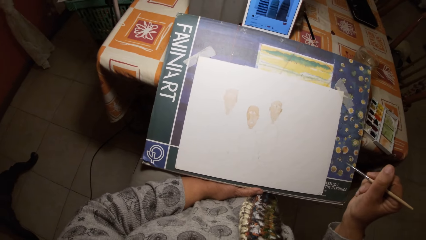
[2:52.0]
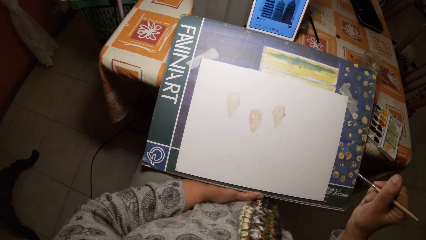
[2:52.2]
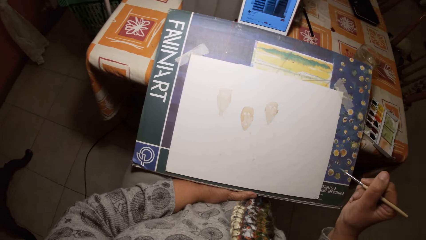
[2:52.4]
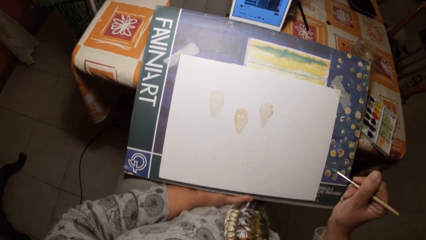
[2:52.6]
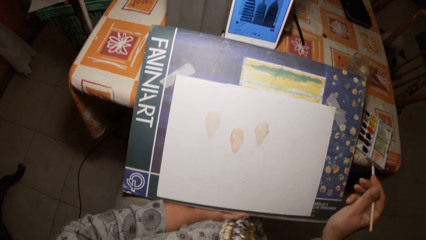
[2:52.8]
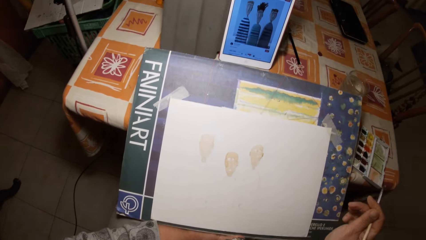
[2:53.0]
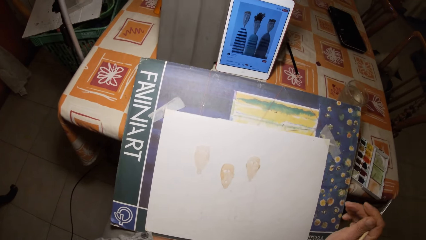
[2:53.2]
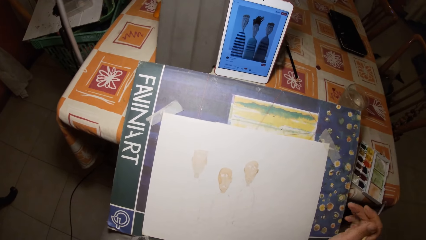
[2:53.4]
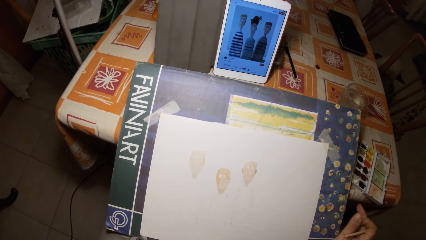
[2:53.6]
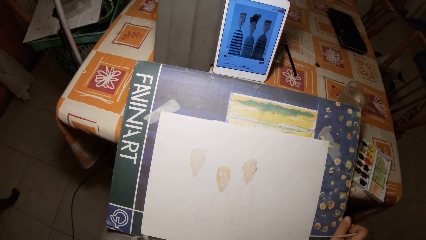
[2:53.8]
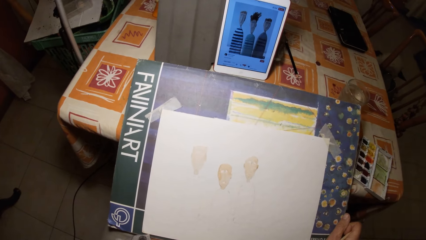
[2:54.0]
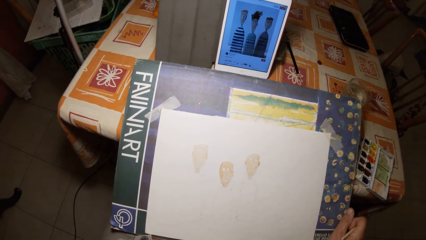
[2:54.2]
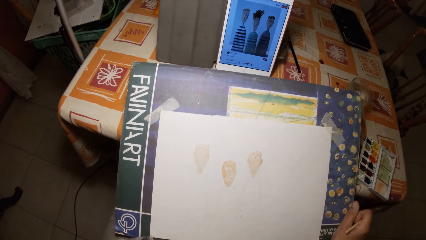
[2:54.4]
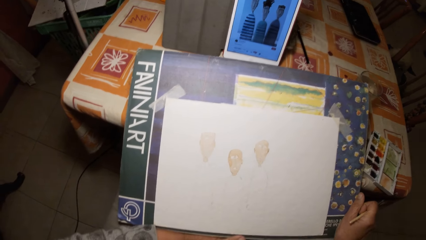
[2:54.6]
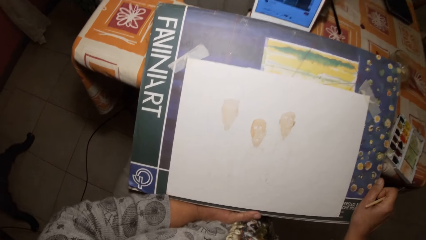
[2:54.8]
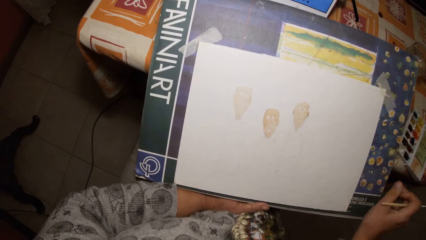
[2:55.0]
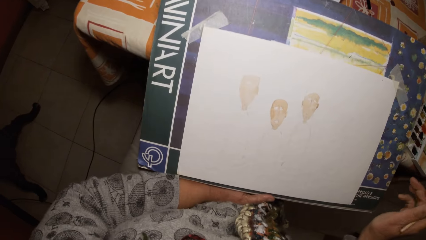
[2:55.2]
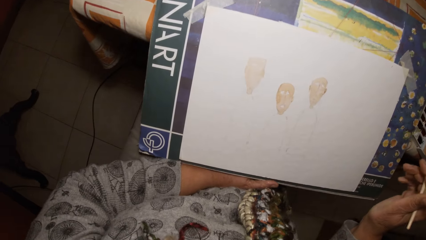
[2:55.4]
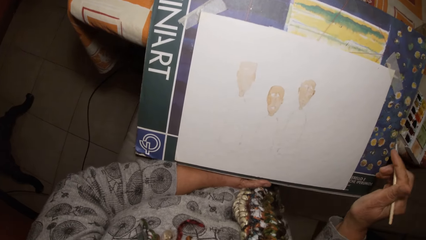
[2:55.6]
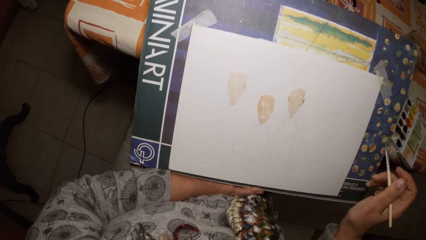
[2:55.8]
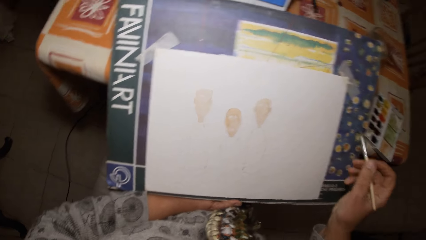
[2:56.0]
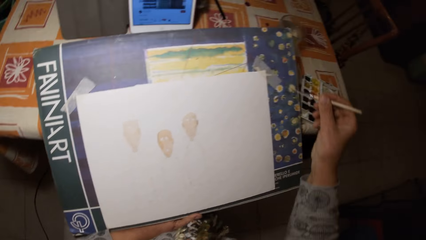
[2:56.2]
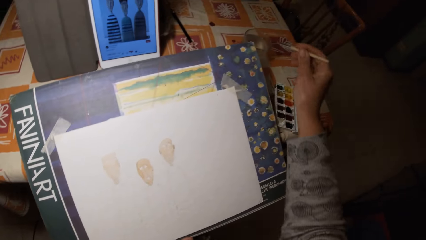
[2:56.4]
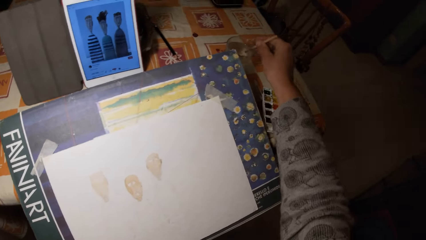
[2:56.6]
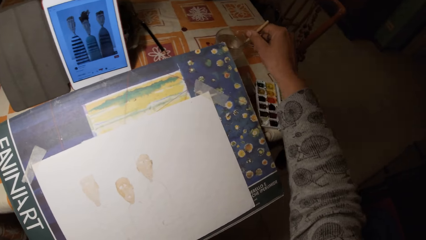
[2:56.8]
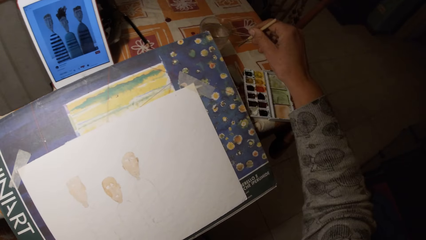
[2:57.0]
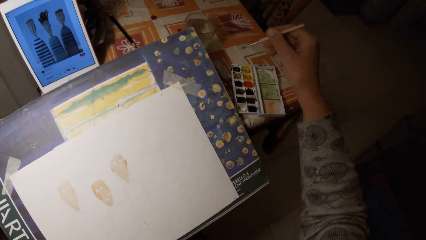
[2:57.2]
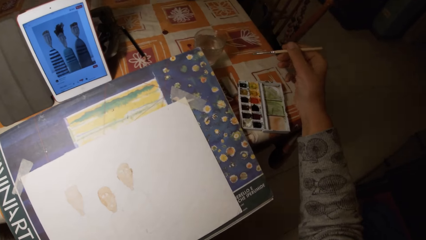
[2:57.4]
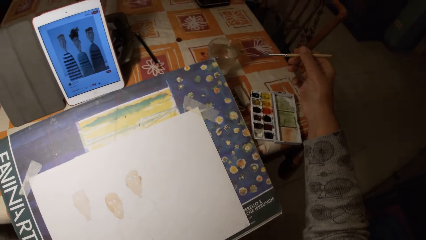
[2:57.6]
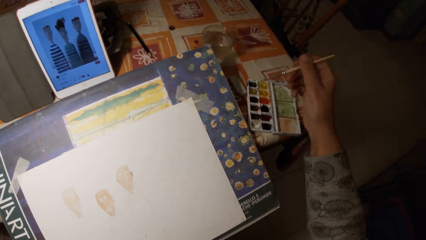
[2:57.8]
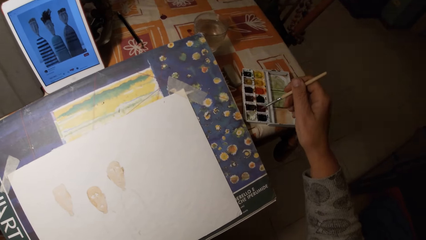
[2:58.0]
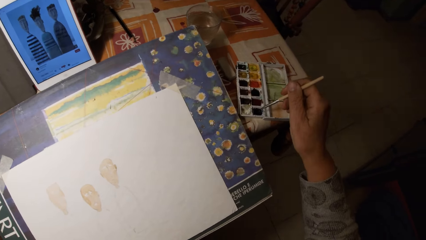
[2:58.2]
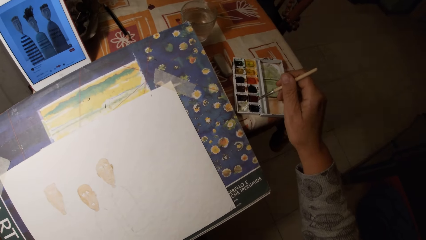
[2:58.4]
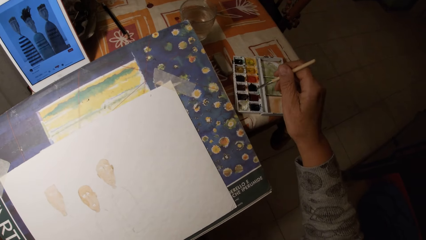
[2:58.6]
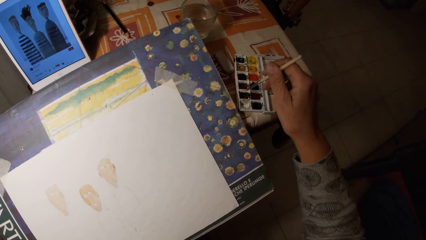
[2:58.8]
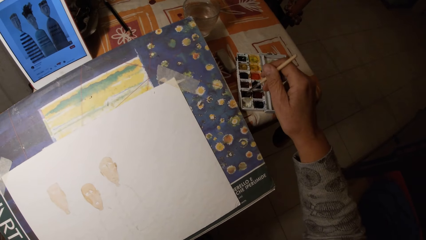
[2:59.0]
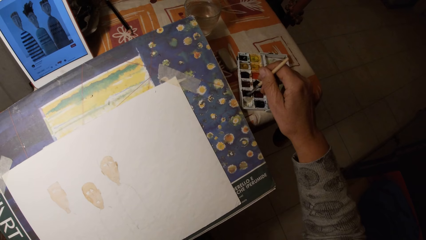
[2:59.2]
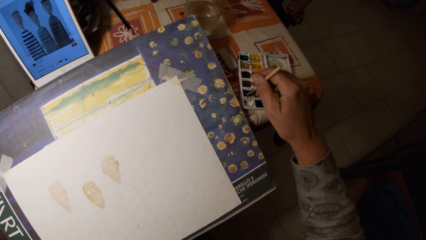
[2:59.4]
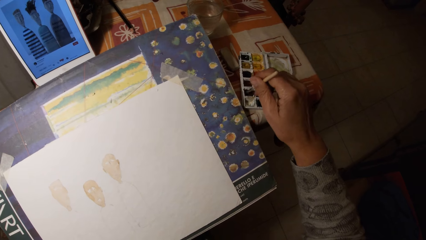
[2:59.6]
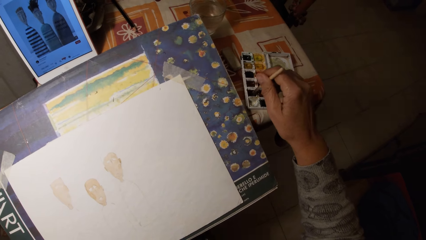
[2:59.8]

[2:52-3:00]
The camera wearer looks at the picture in the iPad. She moves the art board with her right hand. She dips the paintbrush into the water in the glass cup. She stirs the brush in the watercolor pan. She takes paint from the watercolor set with the paintbrush.

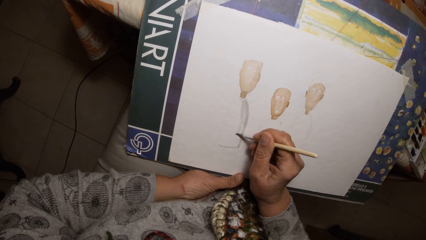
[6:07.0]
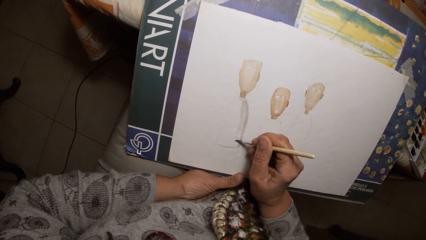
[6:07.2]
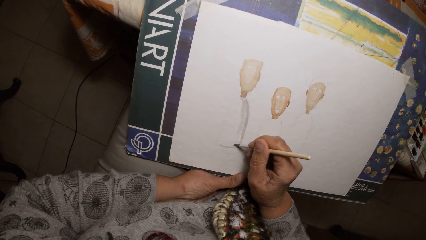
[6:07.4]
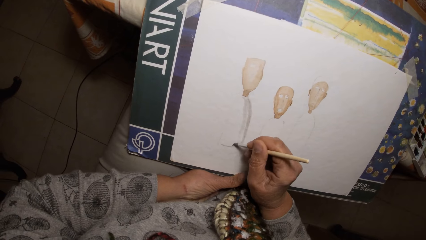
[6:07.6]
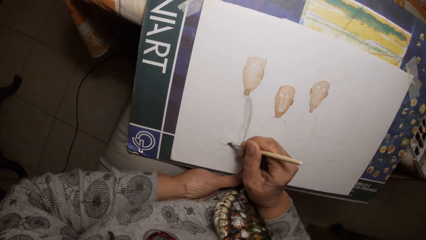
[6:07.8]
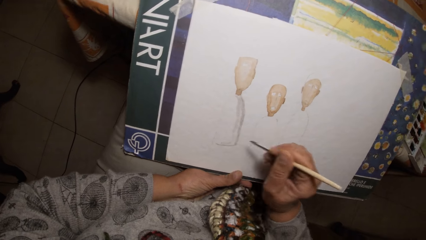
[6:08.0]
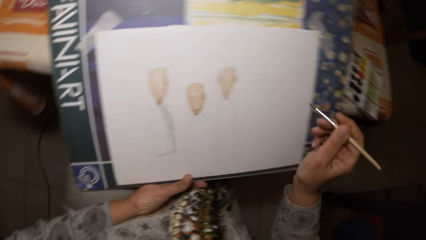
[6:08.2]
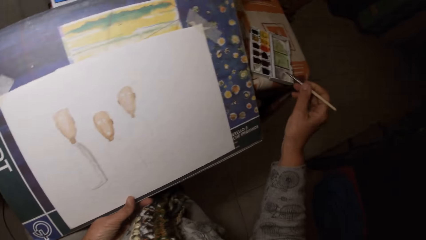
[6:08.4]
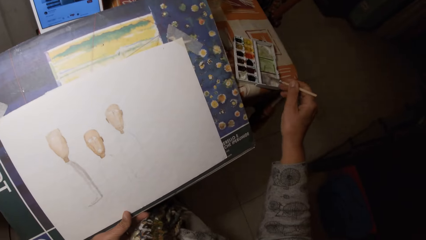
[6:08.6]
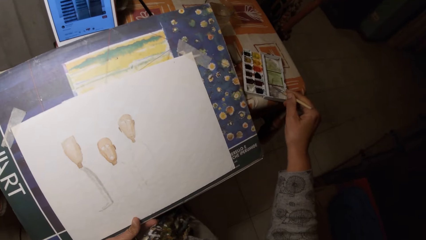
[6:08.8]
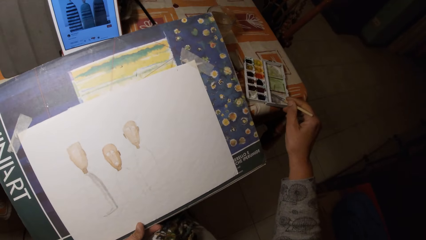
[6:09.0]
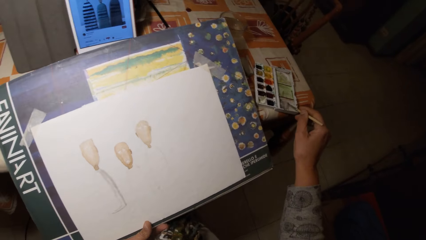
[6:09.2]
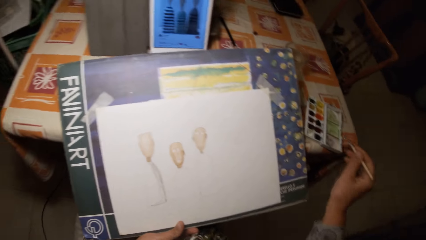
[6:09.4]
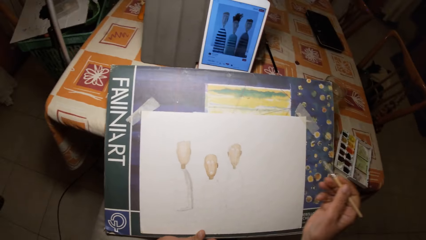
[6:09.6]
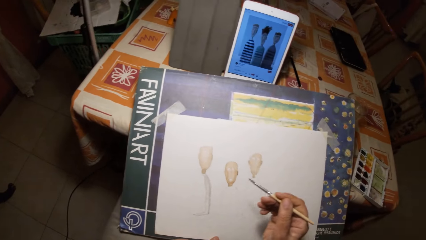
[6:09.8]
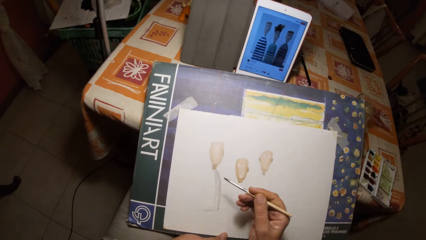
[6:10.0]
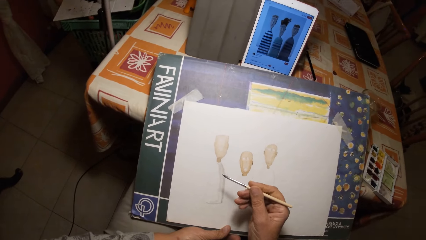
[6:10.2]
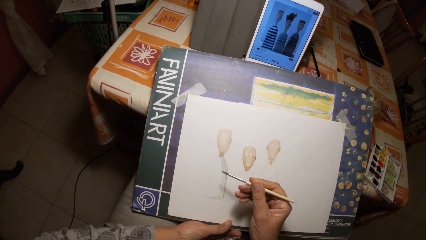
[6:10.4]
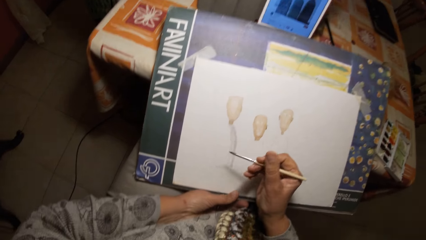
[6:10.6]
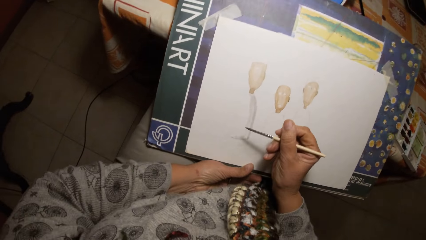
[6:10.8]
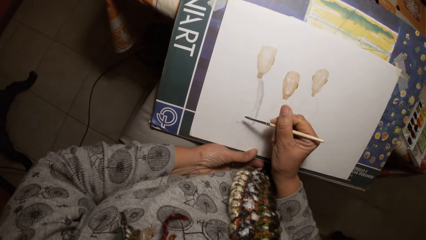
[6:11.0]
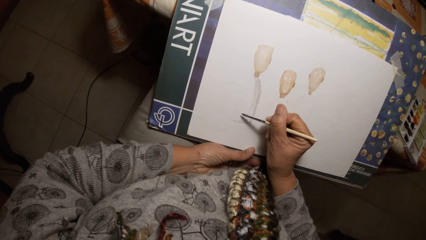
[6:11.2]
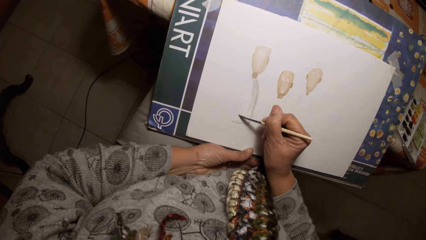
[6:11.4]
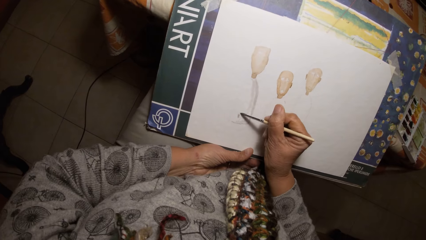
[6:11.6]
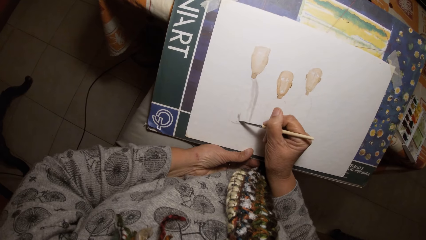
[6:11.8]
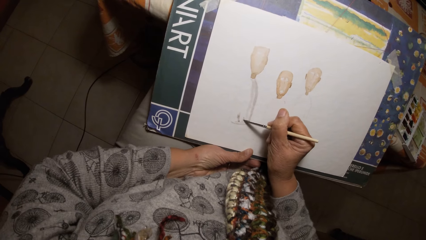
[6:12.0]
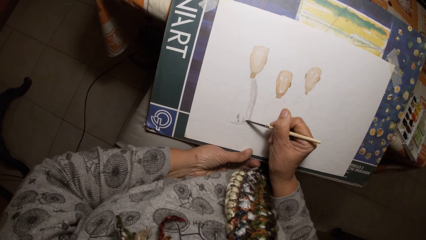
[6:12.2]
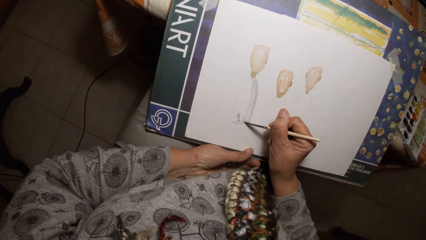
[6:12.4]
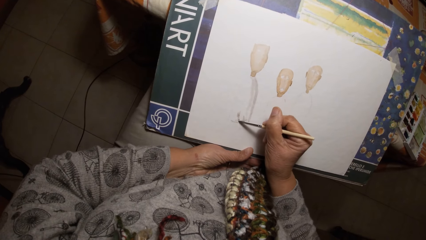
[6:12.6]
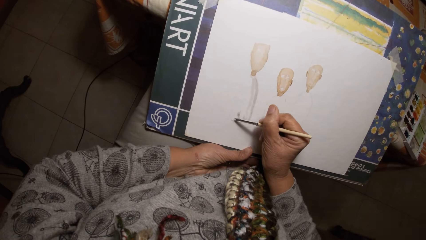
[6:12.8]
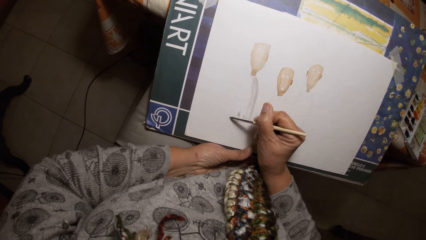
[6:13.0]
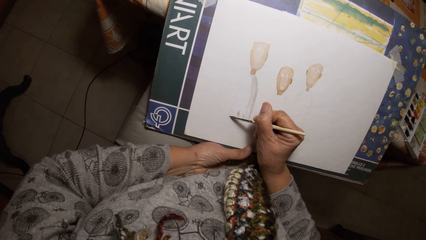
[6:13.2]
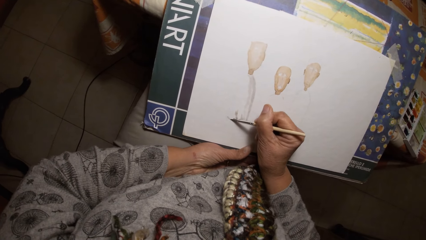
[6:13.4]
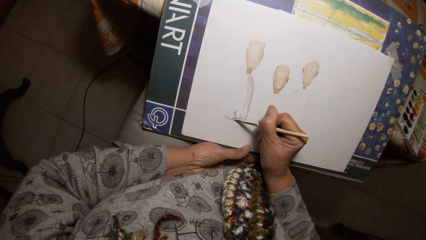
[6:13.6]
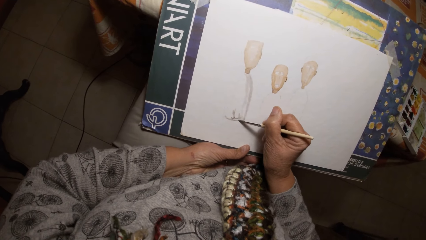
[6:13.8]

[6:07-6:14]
The camera wearer takes paint from a watercolor set with the paintbrush. They stir the brush in the watercolor pan. They paint on the paper with the paintbrush.
